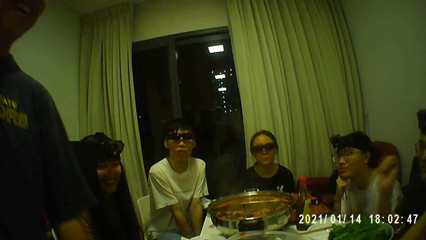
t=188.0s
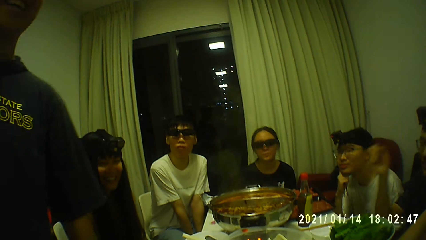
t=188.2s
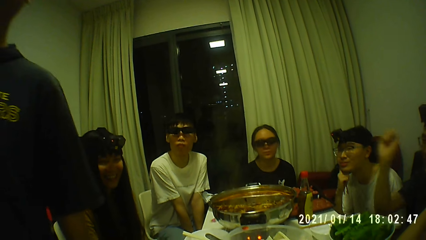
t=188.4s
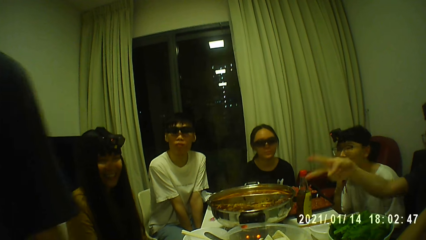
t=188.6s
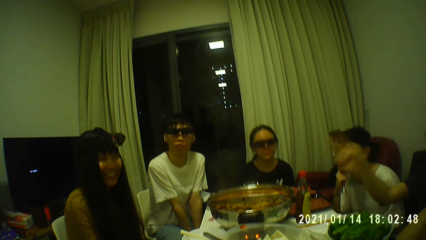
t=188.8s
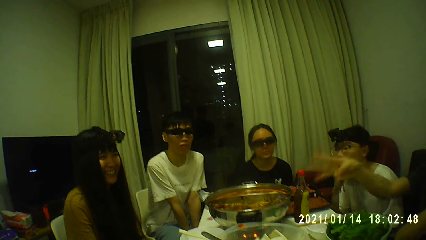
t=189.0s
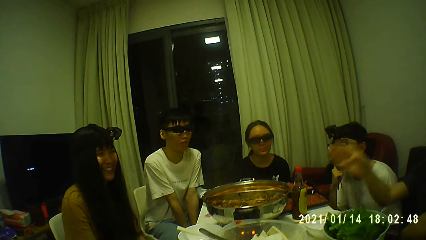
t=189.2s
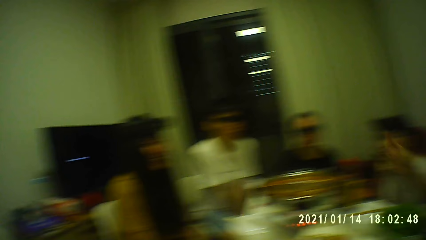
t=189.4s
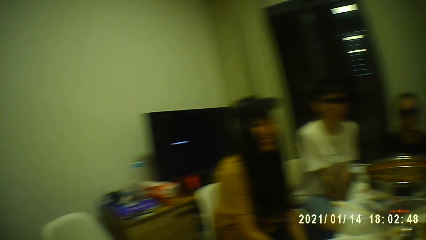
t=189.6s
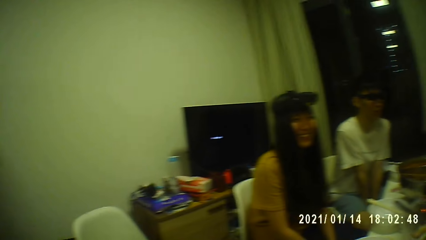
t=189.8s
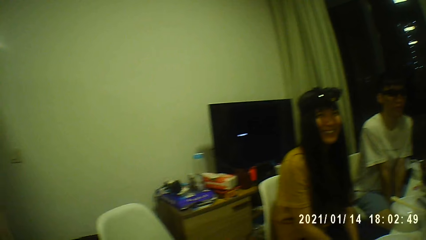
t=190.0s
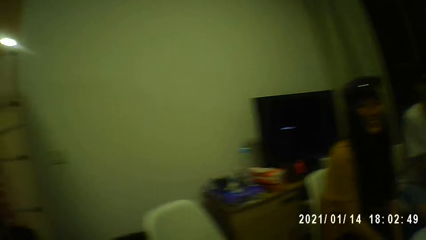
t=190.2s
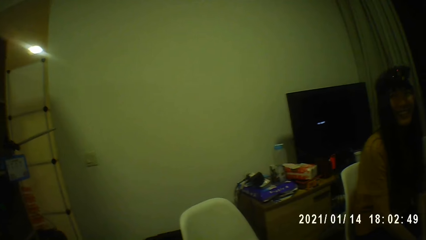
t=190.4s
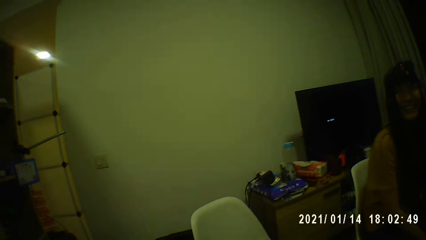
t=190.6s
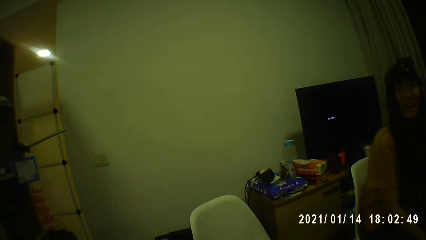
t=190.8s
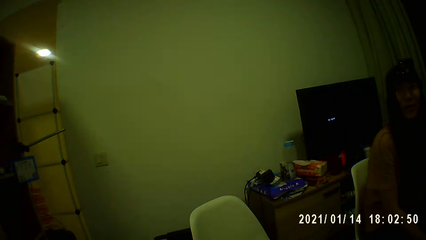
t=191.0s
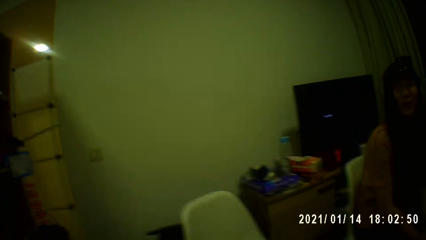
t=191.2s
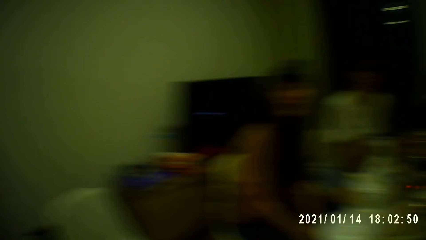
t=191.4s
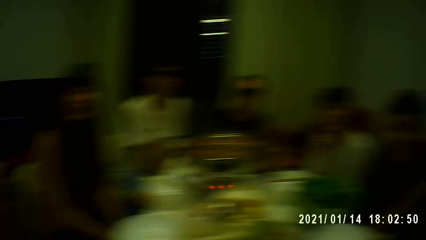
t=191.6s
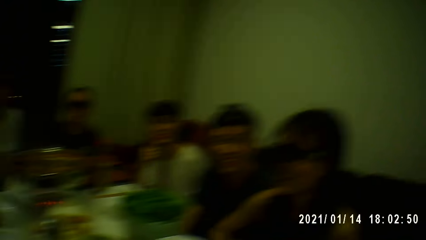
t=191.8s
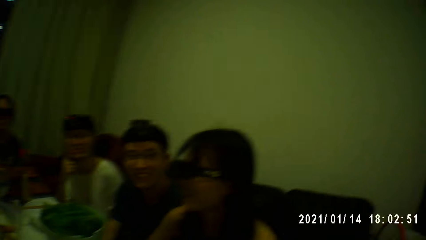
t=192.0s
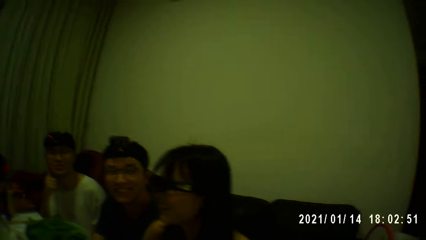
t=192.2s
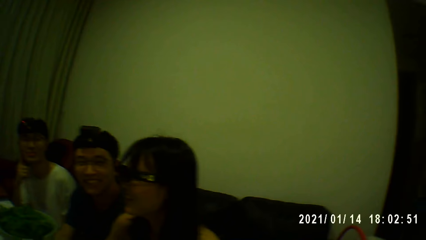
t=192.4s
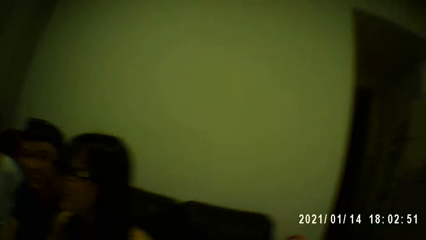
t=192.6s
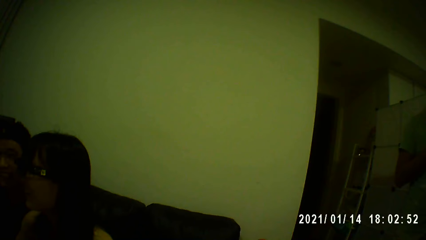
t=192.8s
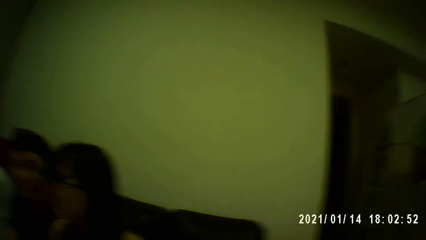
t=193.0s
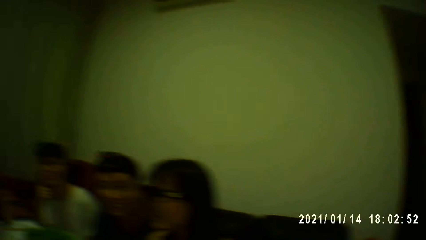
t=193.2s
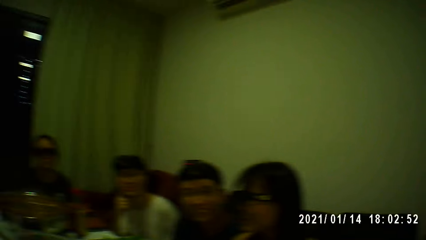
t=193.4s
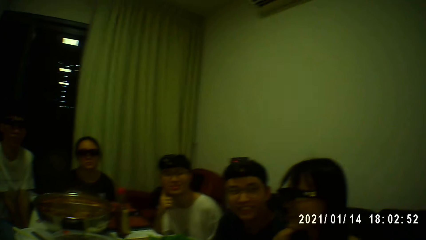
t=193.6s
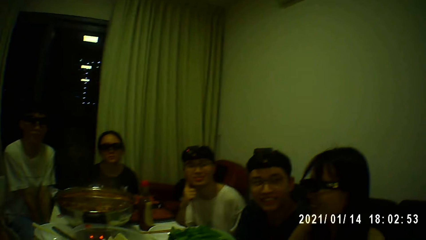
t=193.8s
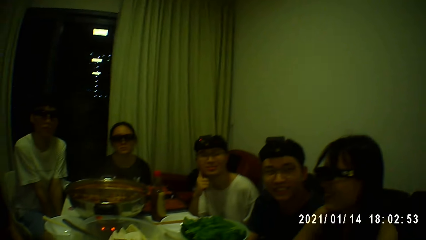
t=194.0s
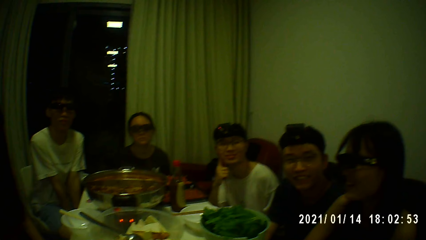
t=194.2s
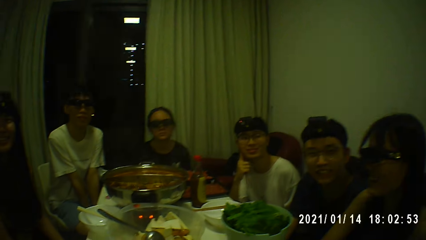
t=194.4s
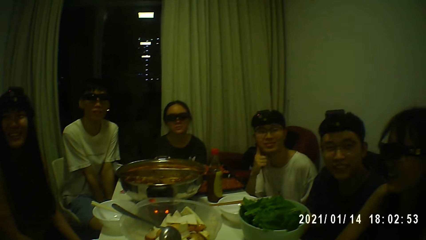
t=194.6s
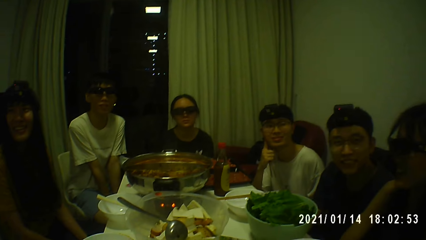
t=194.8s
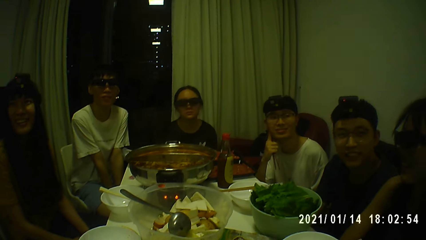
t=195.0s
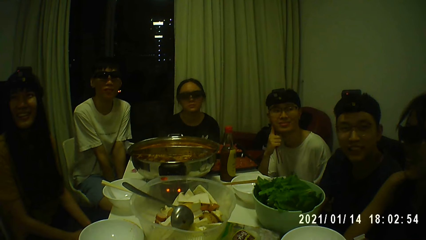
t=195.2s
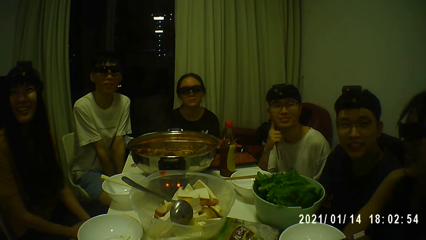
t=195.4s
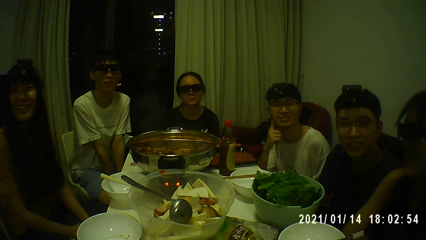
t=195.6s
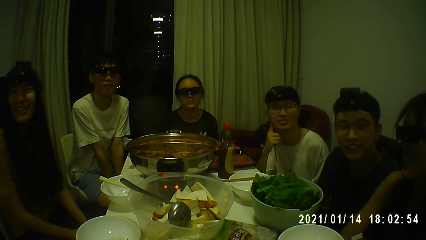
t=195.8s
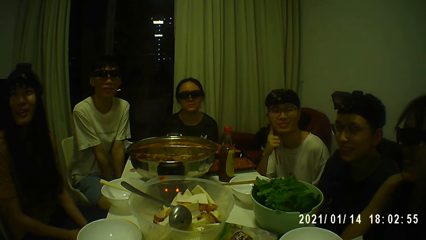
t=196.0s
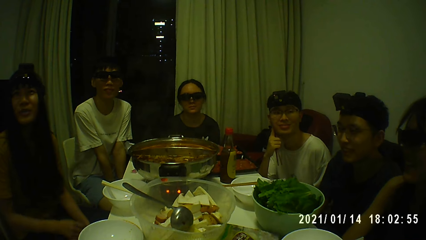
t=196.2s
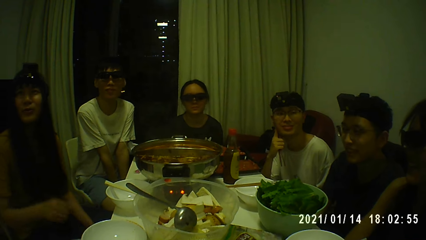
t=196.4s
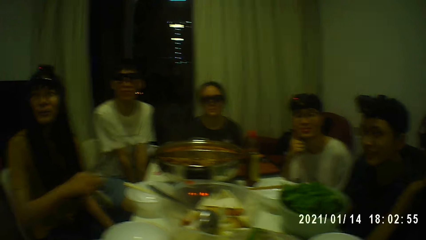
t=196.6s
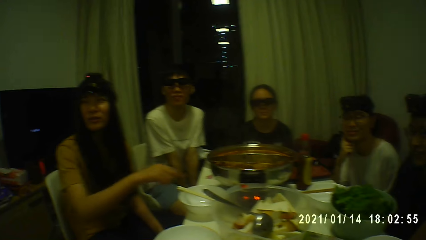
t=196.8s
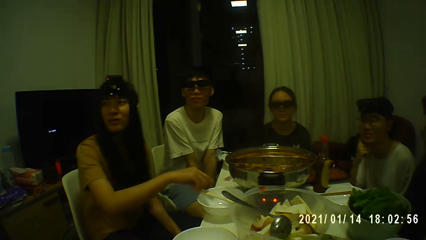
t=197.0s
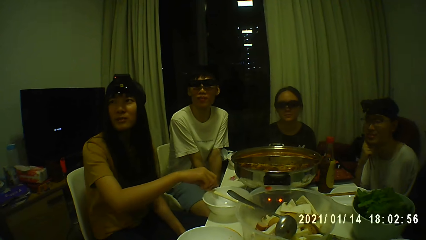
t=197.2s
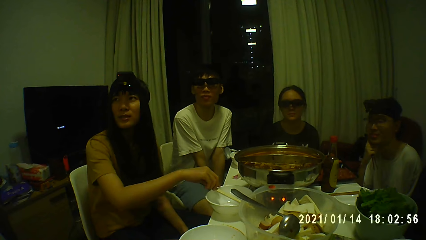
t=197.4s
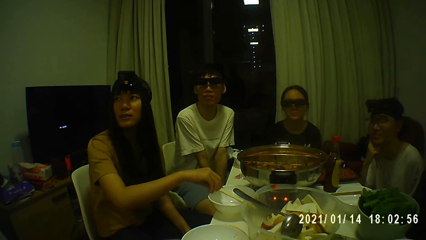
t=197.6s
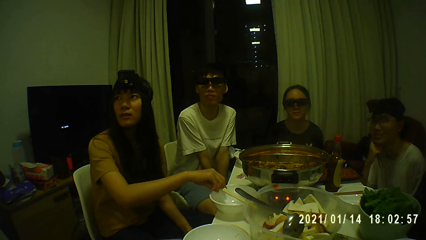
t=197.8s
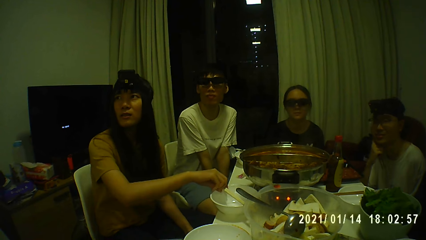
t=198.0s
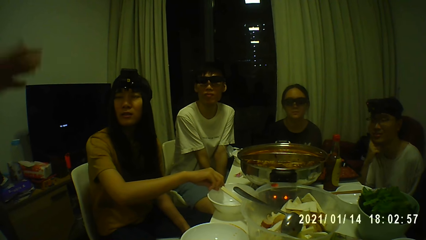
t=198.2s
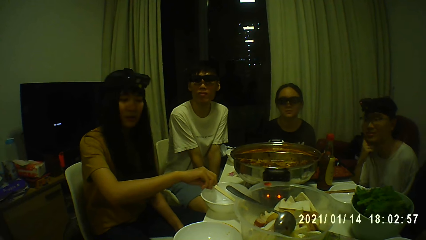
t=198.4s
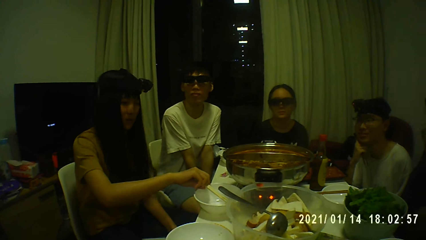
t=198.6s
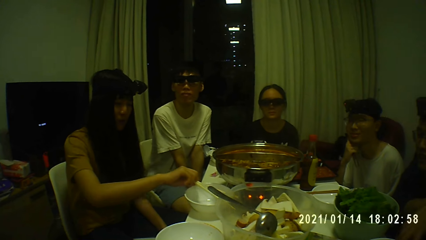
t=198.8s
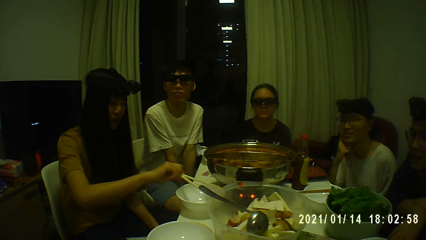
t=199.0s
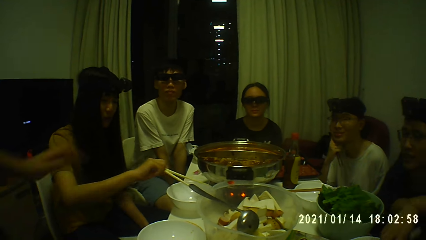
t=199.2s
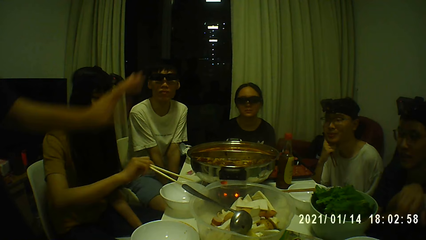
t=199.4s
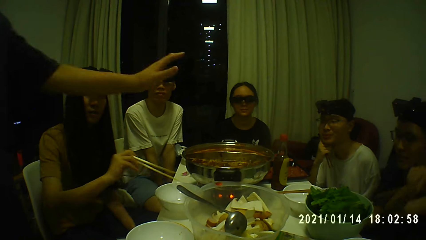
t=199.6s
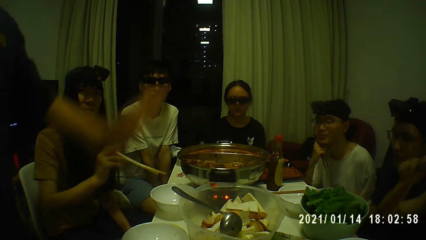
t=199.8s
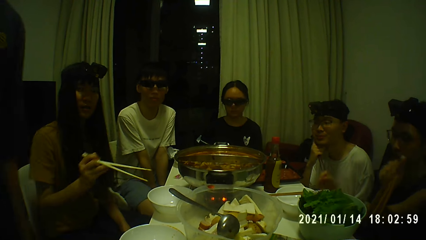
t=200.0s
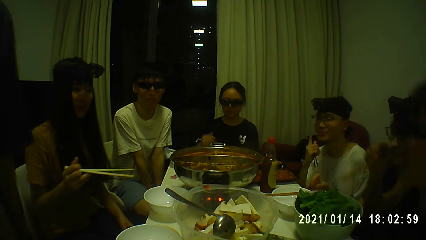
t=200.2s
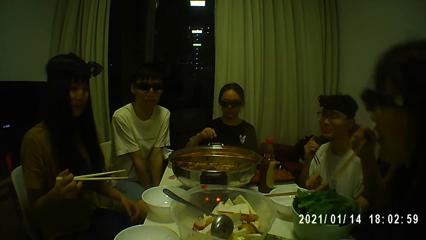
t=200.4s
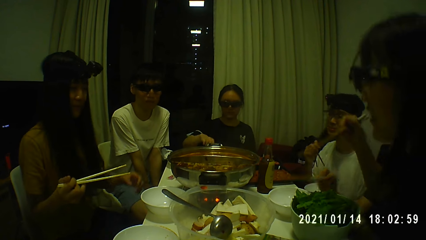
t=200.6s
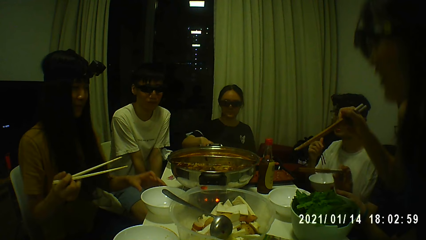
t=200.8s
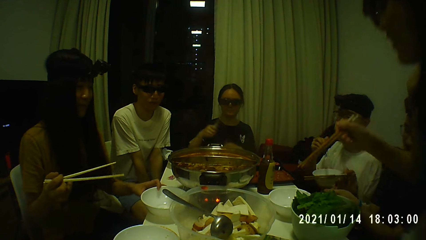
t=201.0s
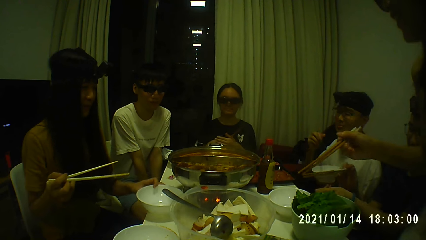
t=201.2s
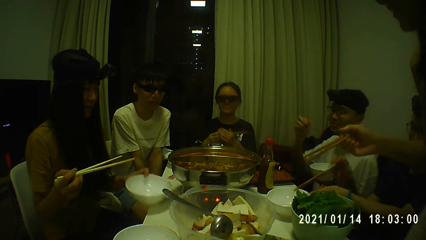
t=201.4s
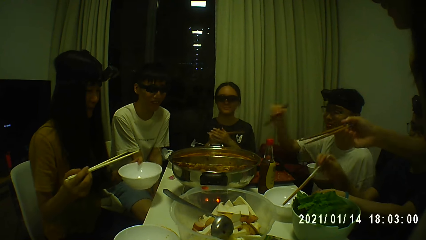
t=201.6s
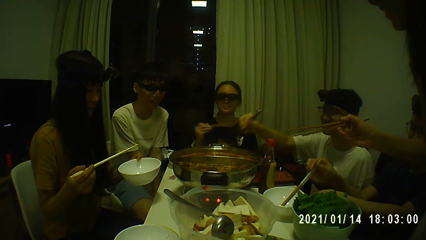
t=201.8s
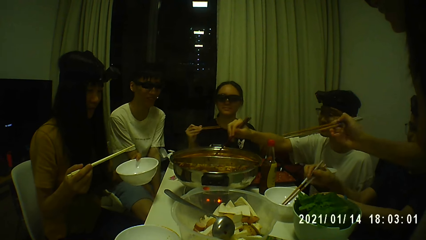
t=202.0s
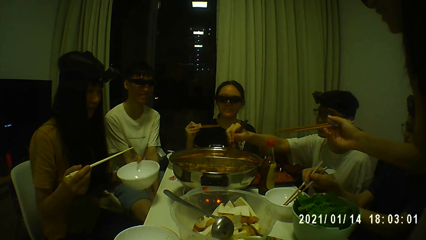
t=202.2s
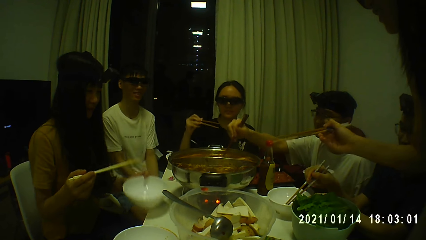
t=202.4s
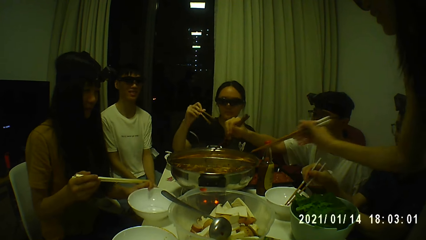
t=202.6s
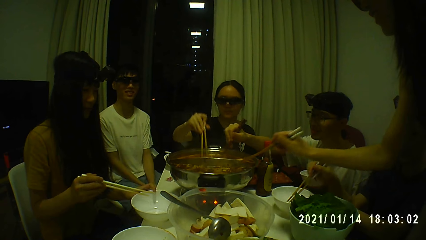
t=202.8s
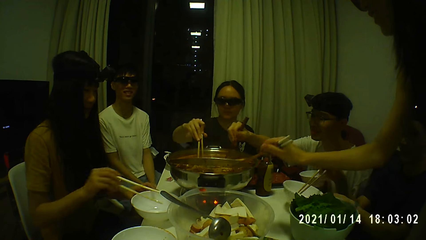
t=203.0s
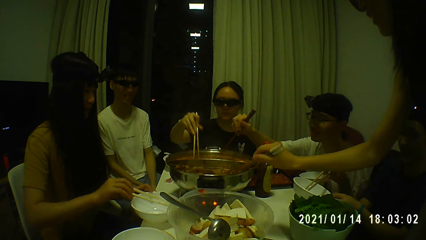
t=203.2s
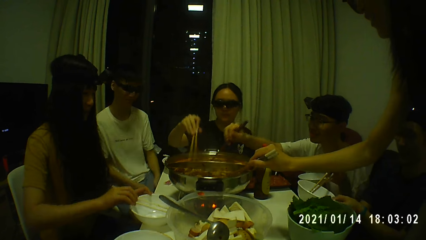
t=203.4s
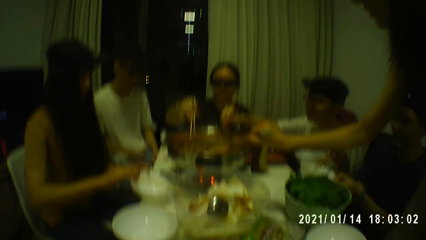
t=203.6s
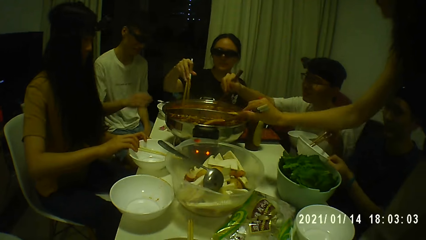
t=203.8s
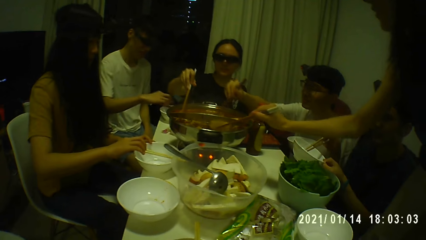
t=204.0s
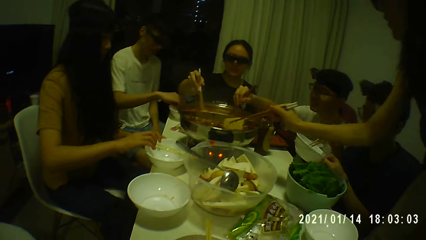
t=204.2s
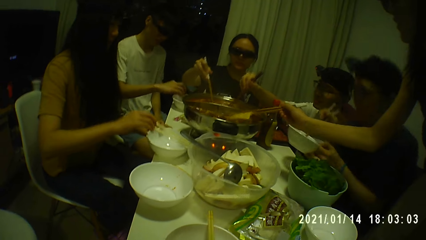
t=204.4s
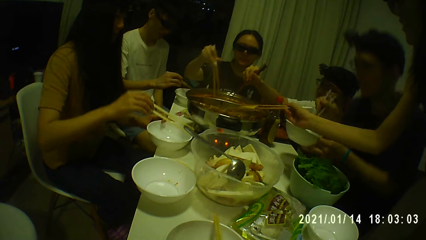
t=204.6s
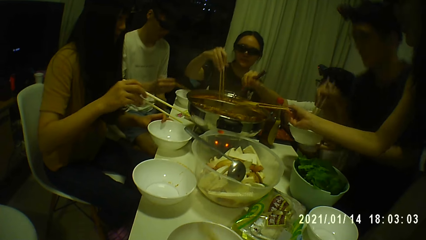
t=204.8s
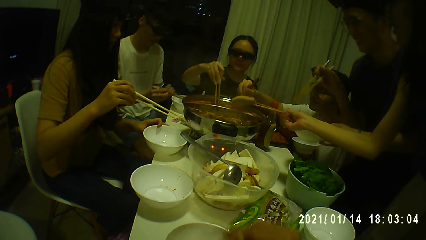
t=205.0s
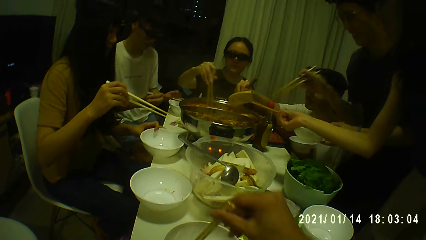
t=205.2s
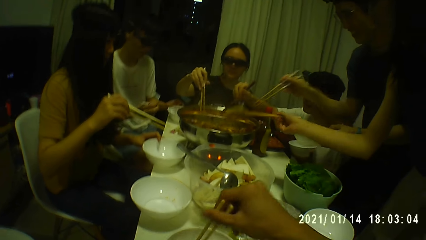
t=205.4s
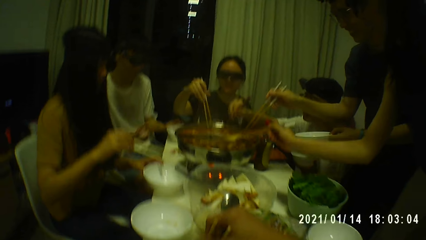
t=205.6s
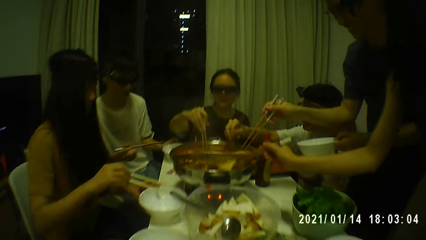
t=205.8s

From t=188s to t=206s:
A man moves his right hand in the air. The camera wearer interacts with a woman. Another woman interacts with another man. The second woman picks up the chopsticks from the plate with her right hand. A third man stirs the hot pot with the chopsticks. A third woman stirs the hot pot with the chopsticks.
